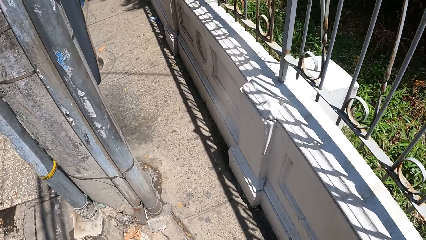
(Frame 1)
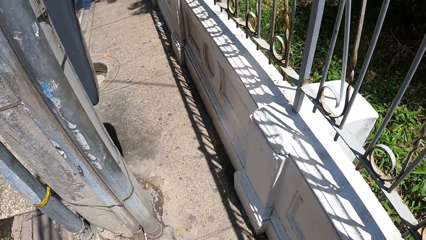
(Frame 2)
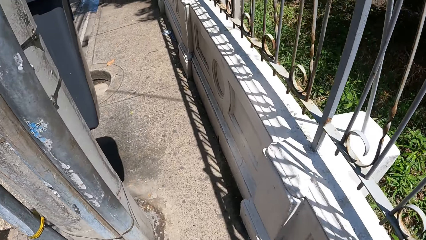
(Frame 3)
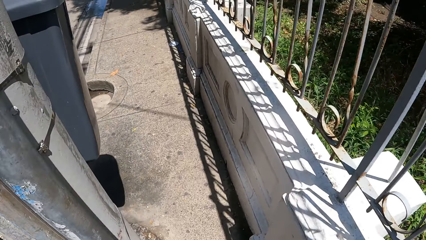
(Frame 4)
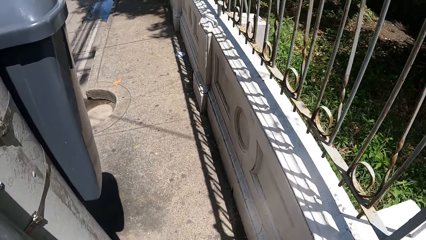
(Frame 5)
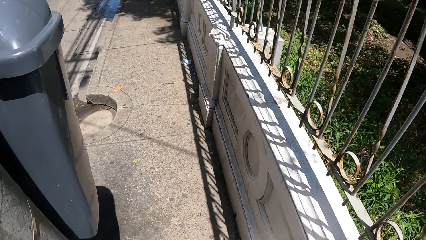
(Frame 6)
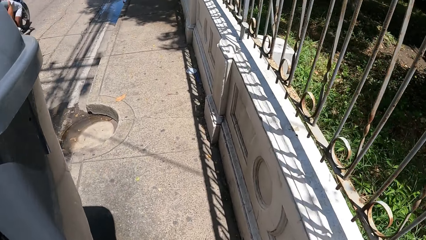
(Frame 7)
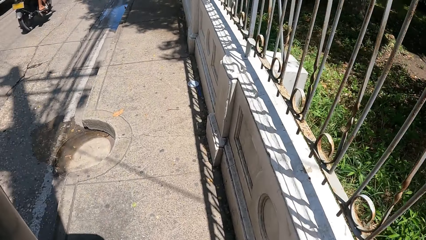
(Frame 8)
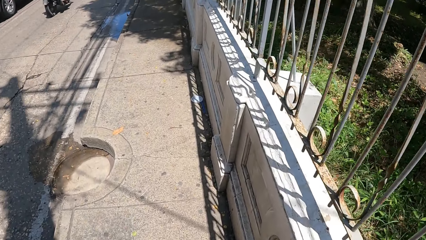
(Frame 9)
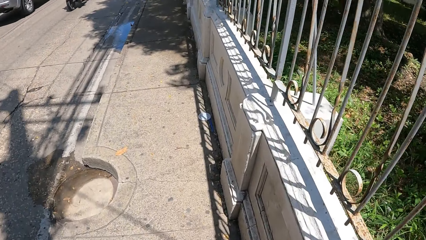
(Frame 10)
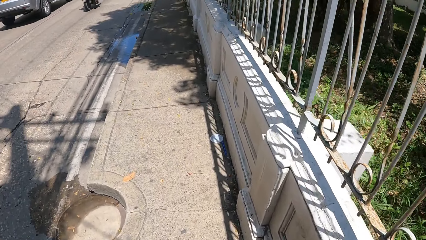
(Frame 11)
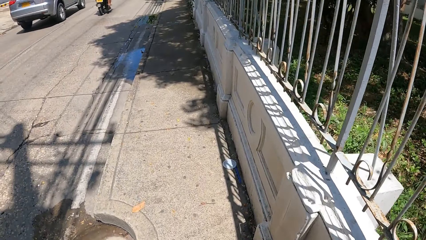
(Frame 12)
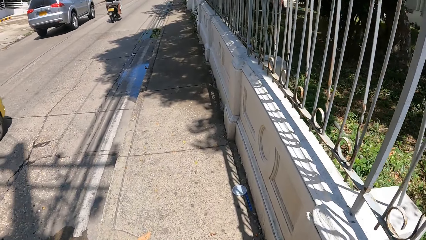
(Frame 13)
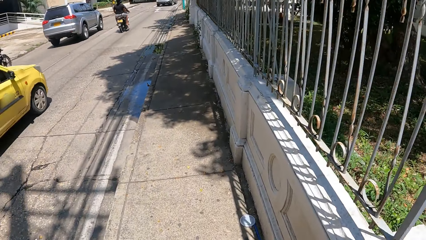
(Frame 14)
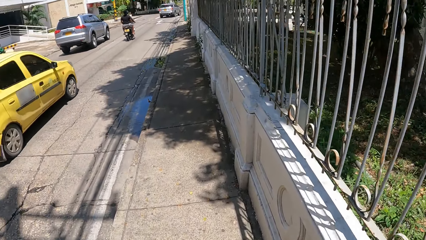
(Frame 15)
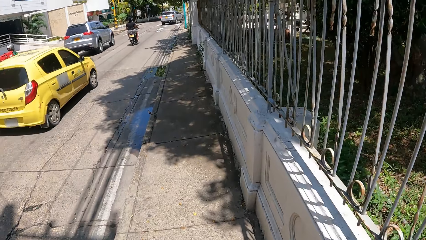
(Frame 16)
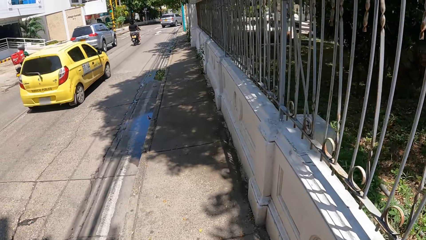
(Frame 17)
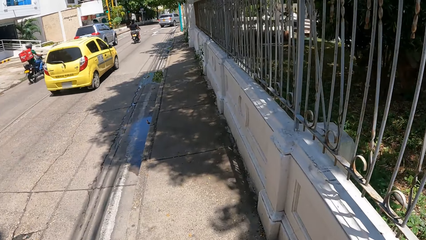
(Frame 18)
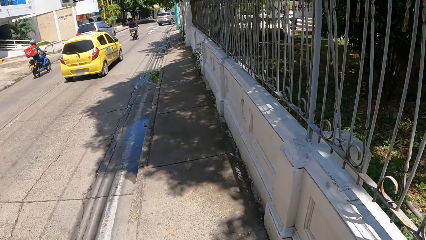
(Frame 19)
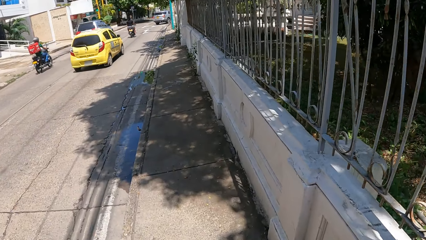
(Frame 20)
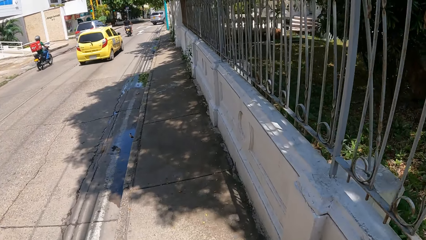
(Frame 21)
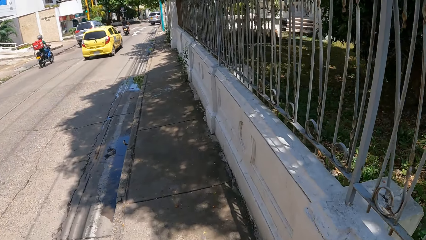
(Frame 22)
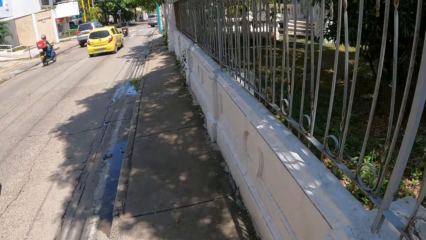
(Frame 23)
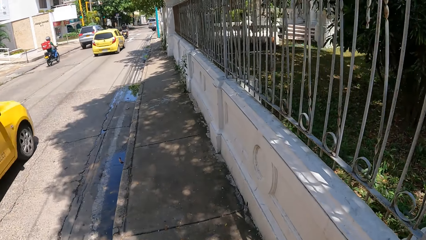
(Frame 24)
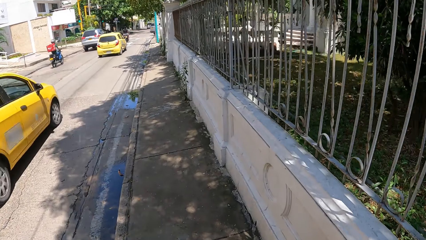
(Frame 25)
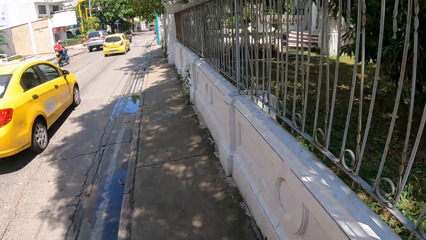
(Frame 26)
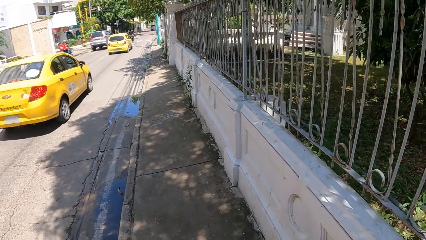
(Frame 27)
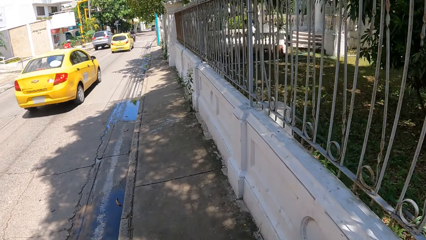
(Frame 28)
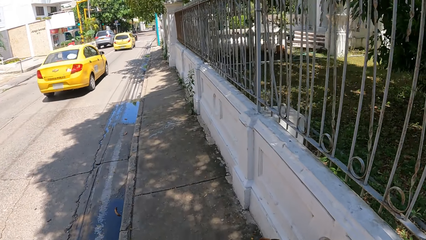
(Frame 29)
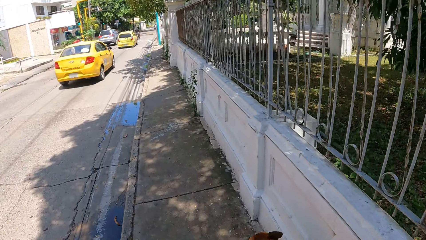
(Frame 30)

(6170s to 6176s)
The camera wearer walks on the pavement.

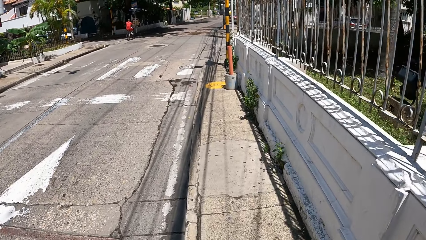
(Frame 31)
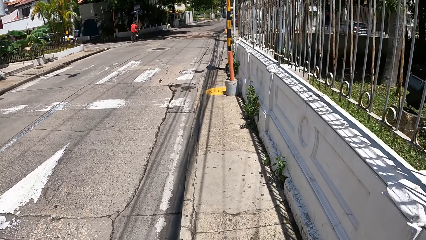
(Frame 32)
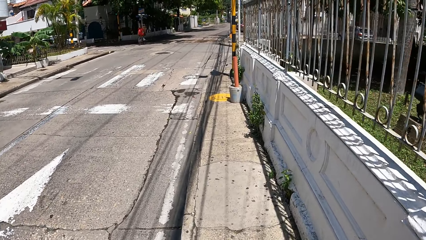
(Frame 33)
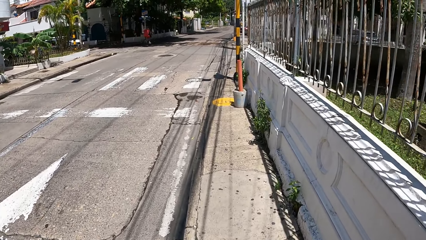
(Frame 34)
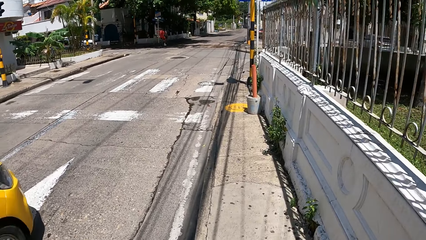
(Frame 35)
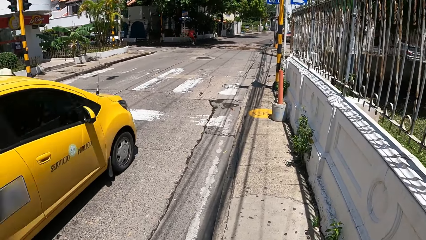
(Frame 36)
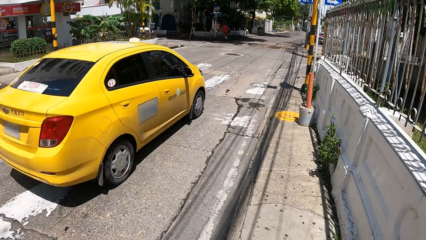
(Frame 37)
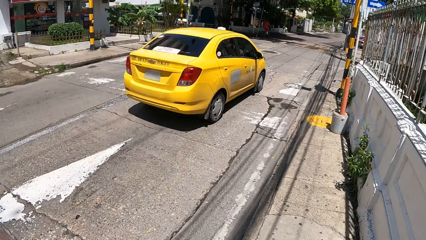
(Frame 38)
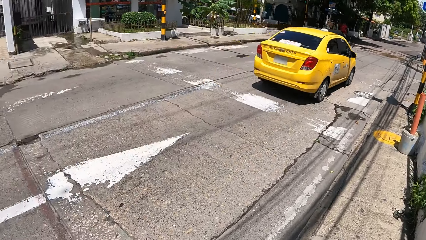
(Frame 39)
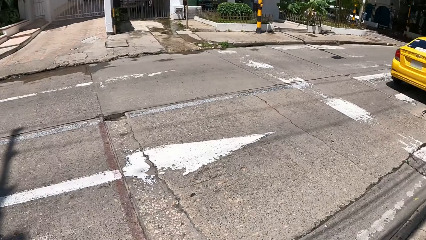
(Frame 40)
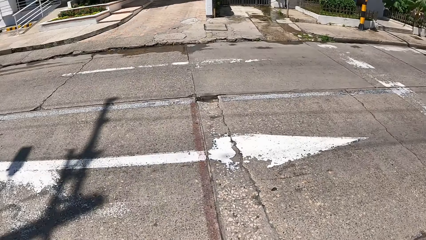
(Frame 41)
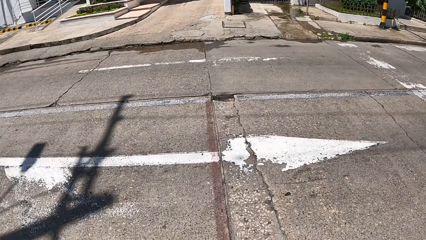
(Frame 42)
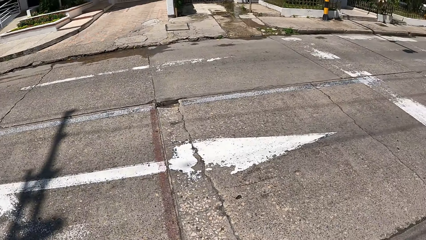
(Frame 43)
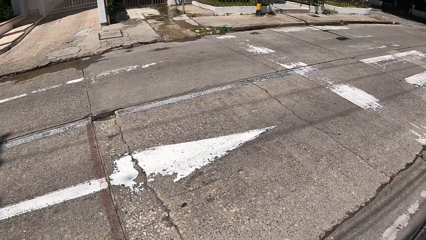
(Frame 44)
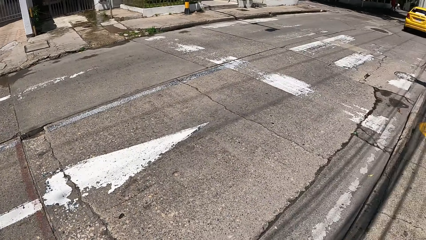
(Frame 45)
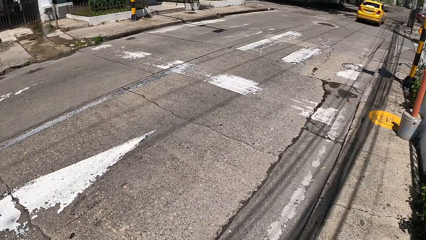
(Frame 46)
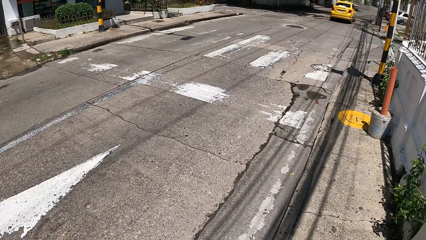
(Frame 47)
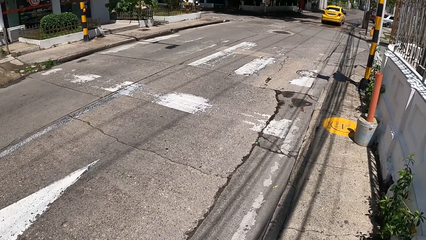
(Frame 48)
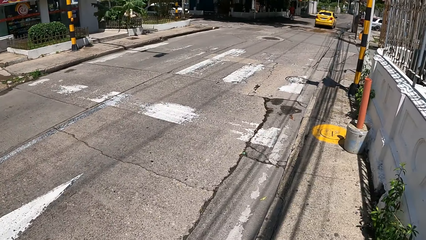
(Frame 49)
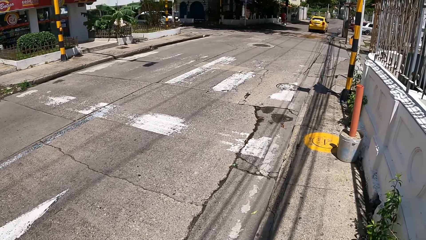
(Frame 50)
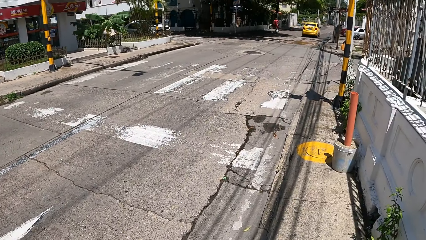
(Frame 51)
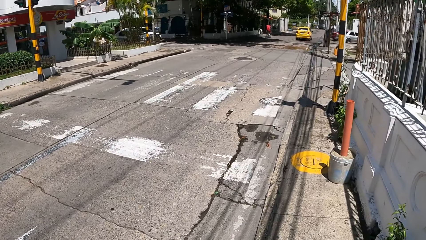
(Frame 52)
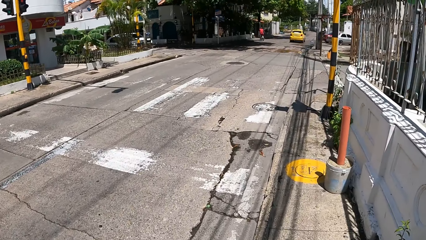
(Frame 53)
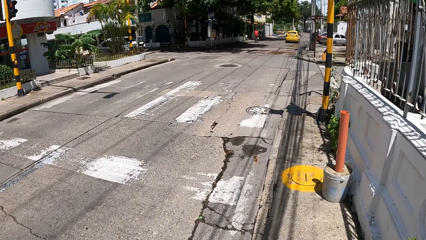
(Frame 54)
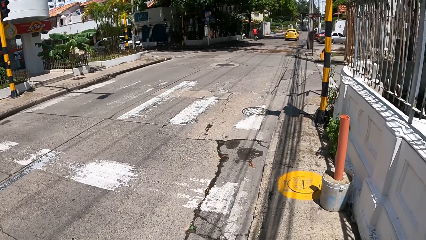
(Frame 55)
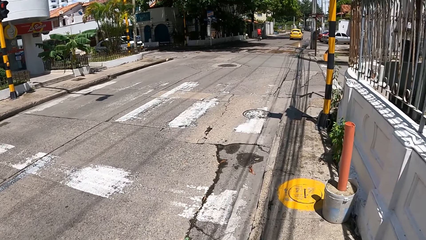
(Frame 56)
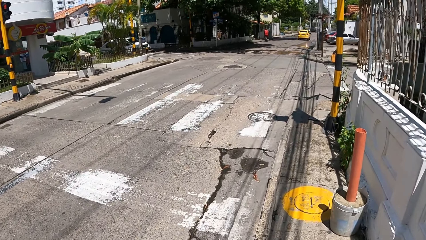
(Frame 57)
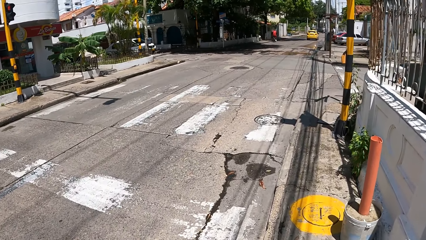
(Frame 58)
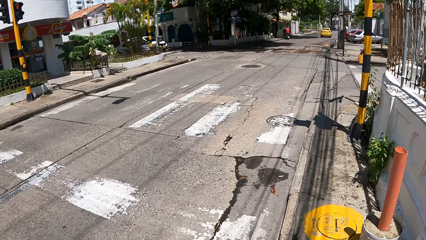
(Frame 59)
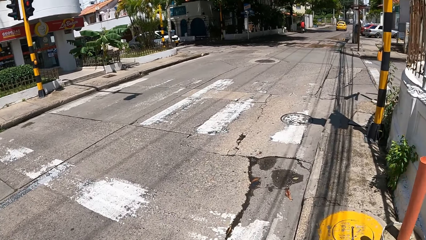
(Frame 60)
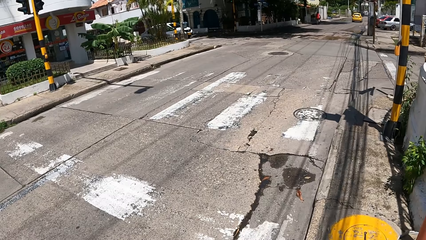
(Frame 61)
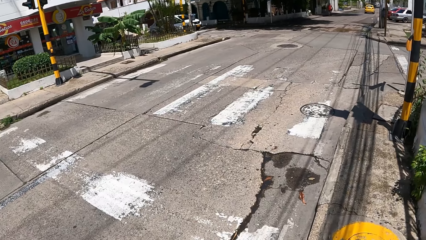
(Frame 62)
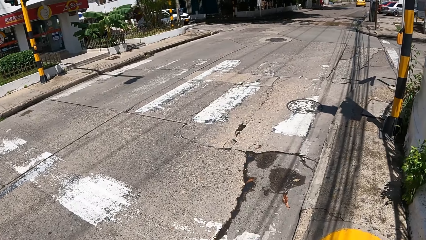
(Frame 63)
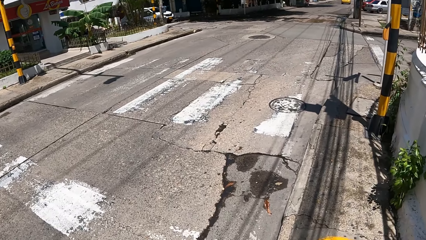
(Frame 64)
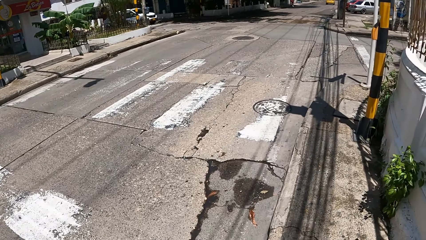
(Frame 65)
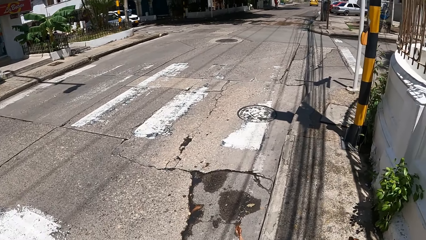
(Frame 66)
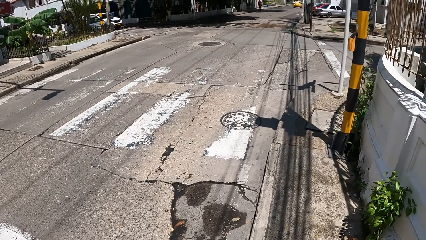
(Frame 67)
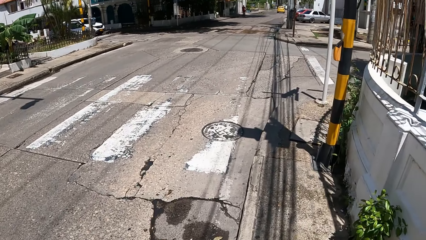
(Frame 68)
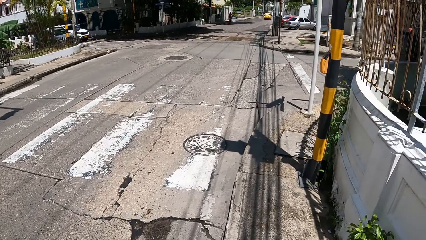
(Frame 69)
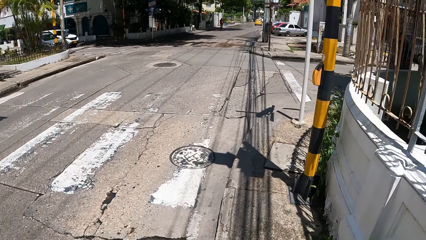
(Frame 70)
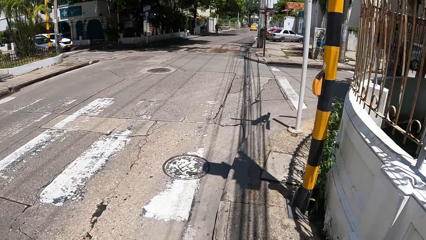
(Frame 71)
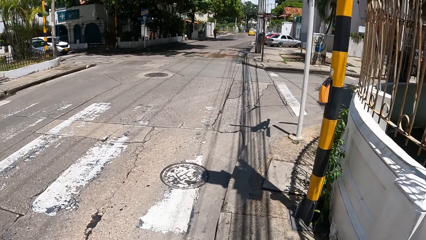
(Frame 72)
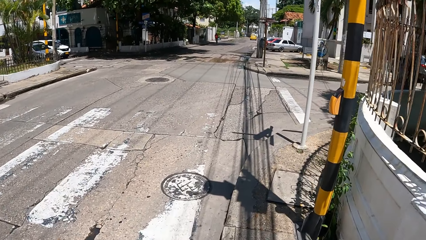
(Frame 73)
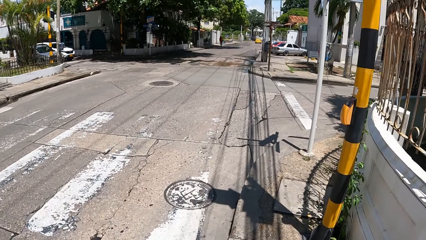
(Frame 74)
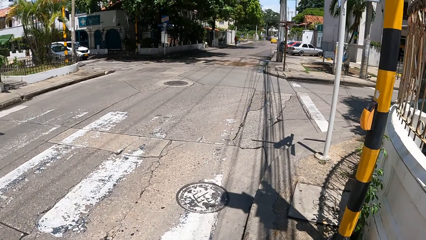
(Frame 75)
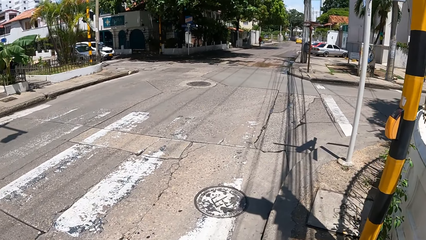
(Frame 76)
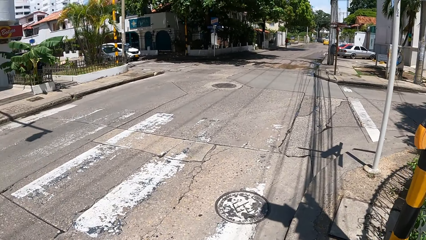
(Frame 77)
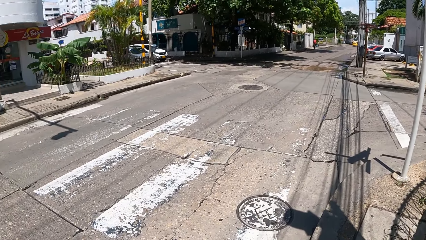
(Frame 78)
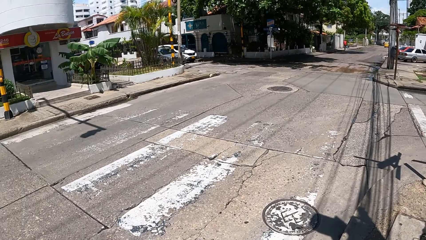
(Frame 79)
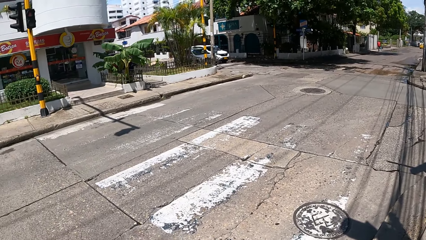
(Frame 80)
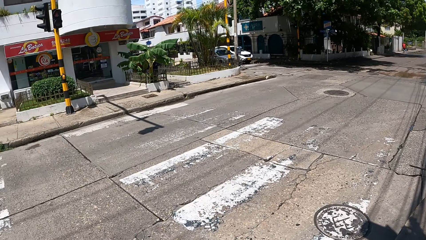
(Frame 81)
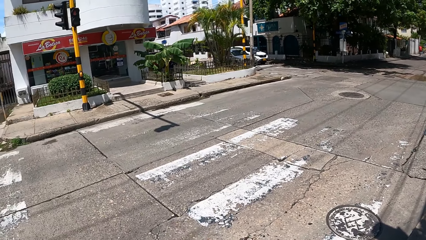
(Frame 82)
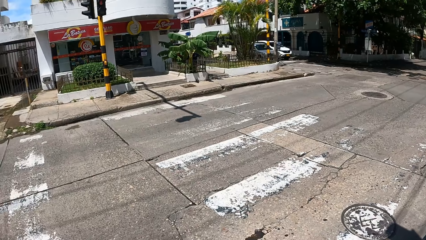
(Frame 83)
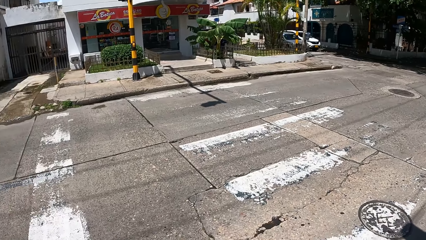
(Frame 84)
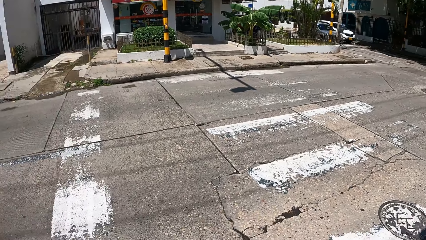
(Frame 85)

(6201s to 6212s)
The camera wearer looks around the road. They walk a dog on a sidewalk.
